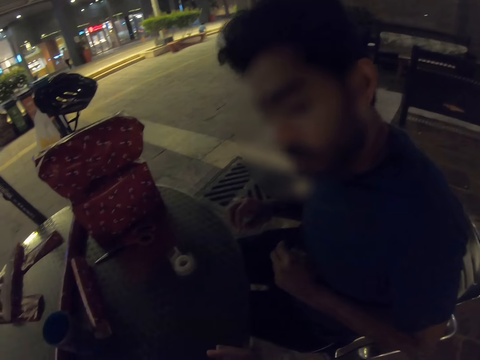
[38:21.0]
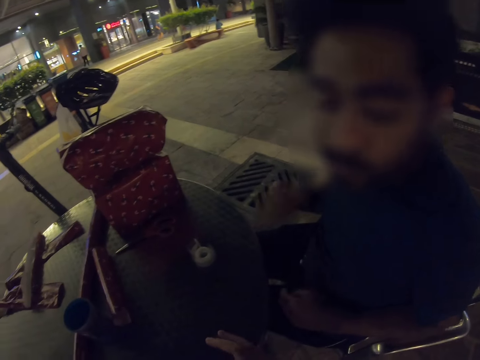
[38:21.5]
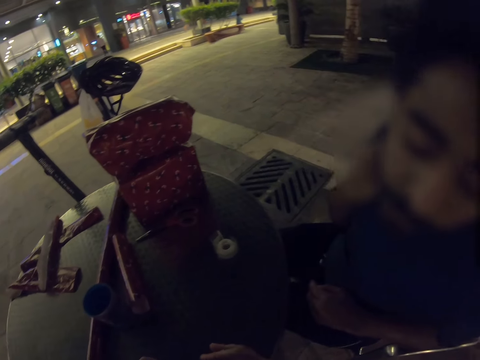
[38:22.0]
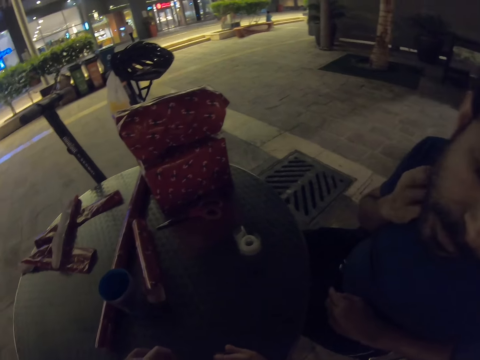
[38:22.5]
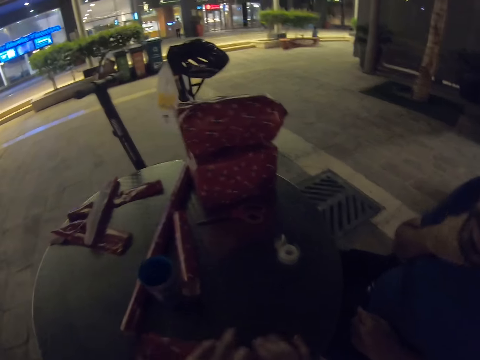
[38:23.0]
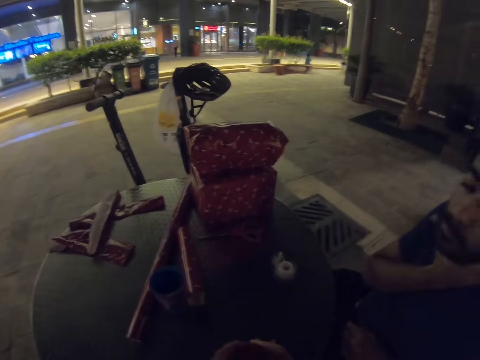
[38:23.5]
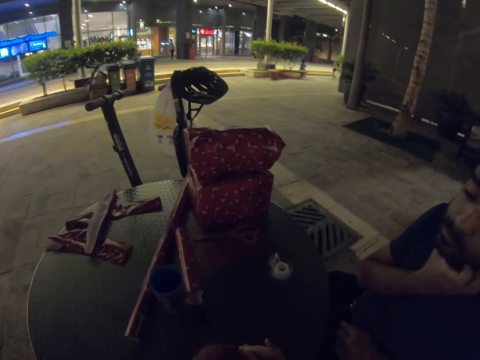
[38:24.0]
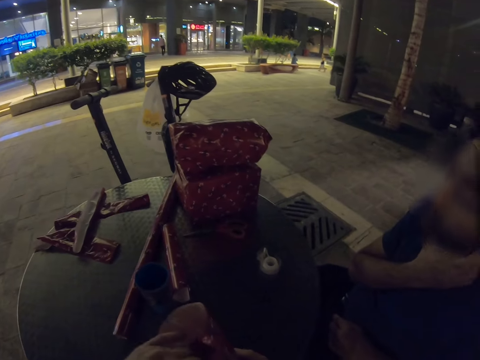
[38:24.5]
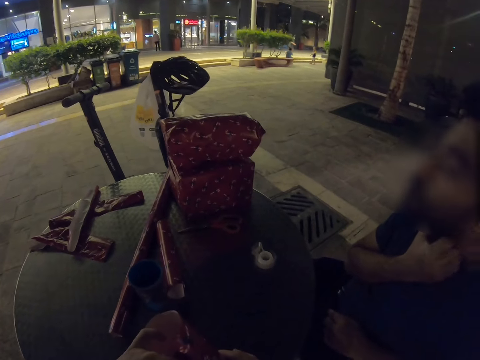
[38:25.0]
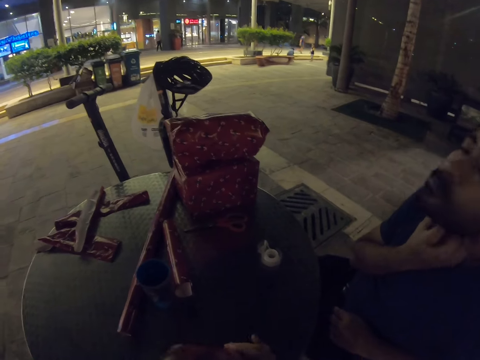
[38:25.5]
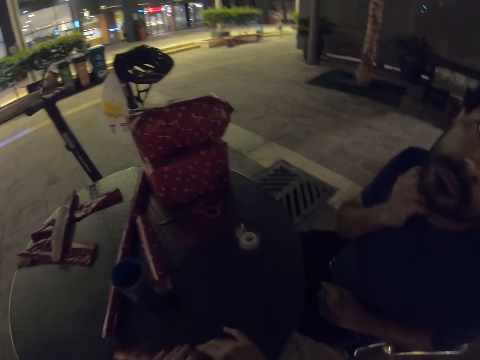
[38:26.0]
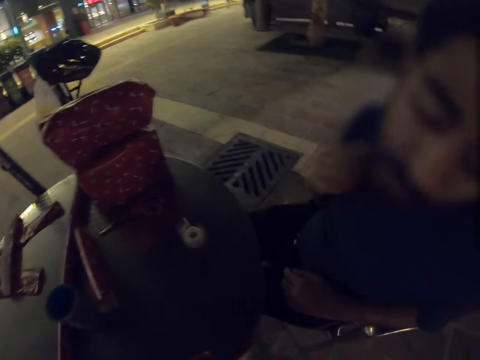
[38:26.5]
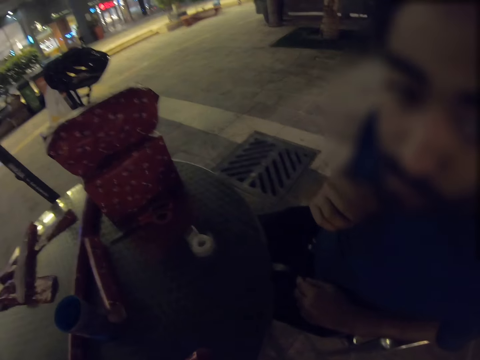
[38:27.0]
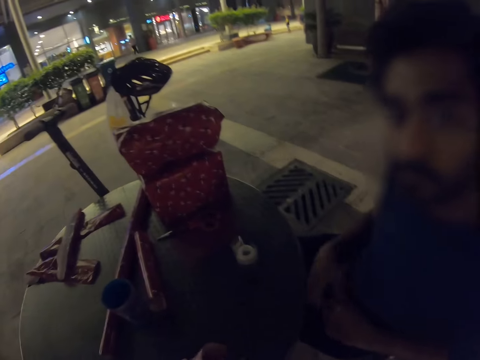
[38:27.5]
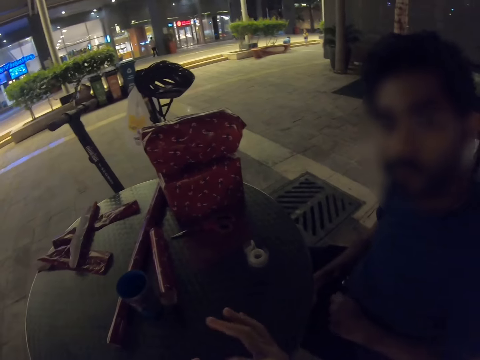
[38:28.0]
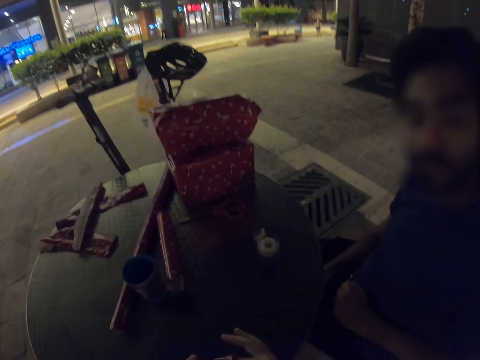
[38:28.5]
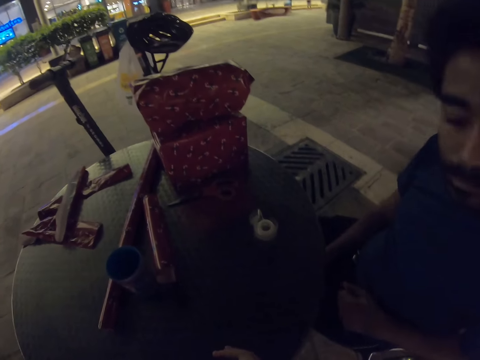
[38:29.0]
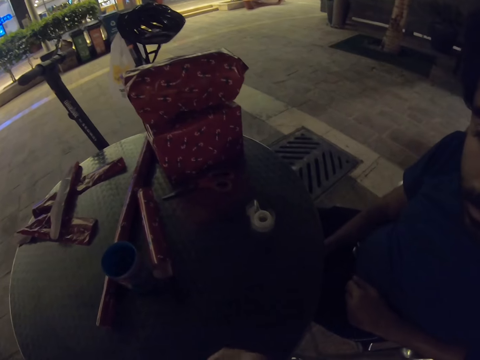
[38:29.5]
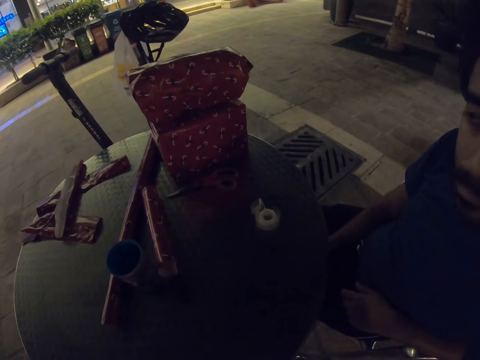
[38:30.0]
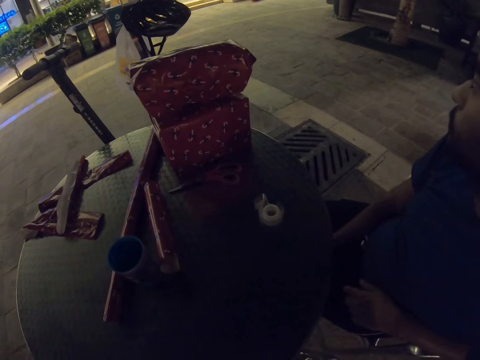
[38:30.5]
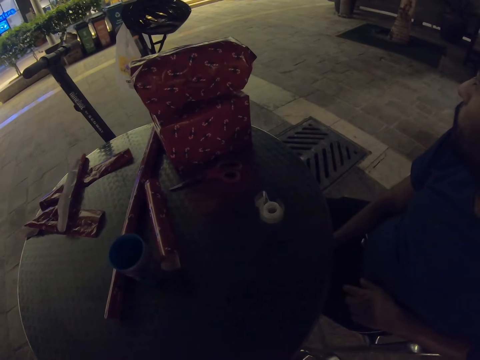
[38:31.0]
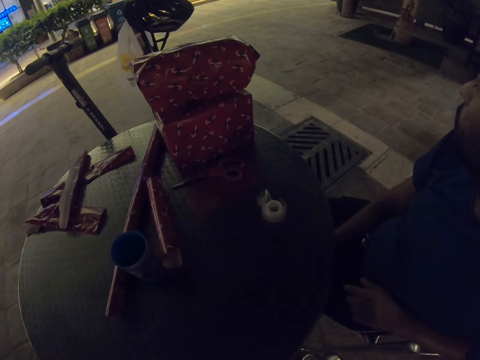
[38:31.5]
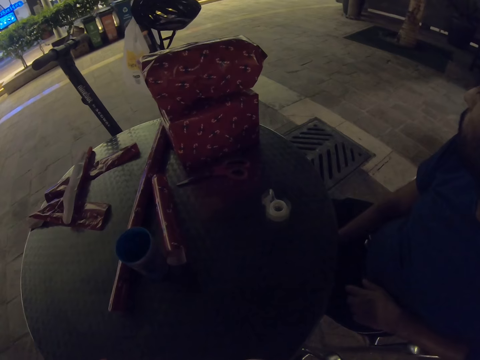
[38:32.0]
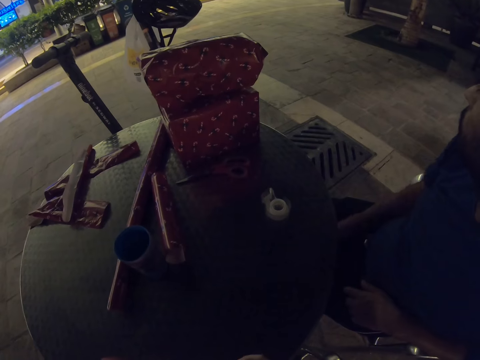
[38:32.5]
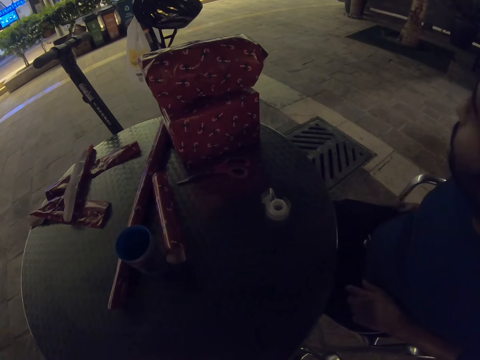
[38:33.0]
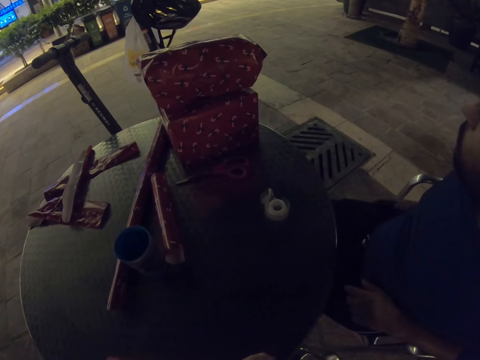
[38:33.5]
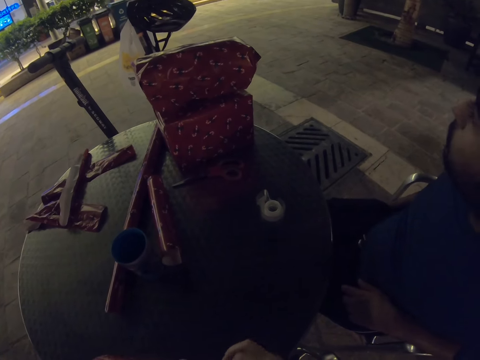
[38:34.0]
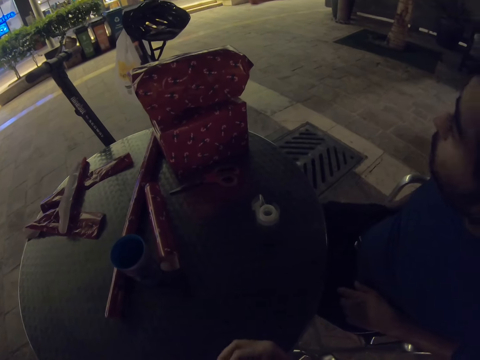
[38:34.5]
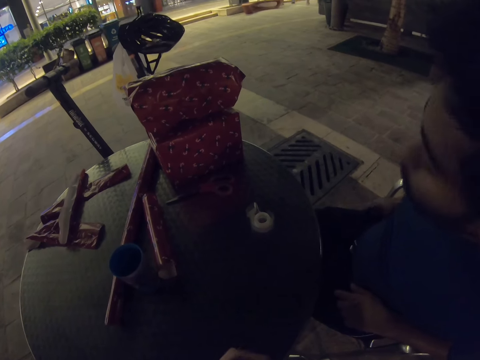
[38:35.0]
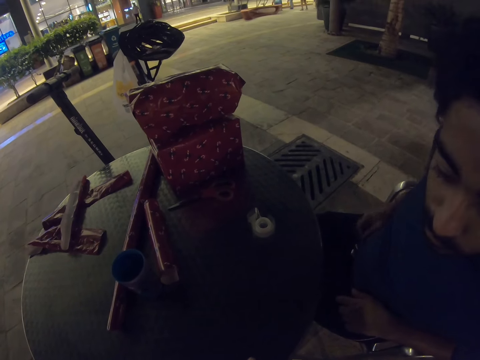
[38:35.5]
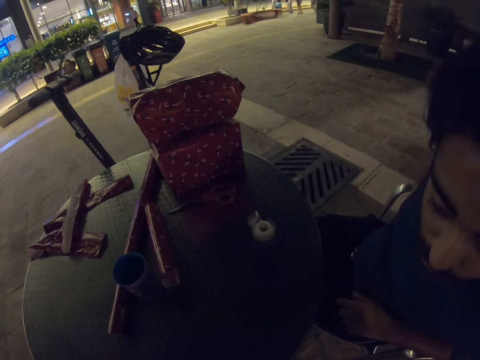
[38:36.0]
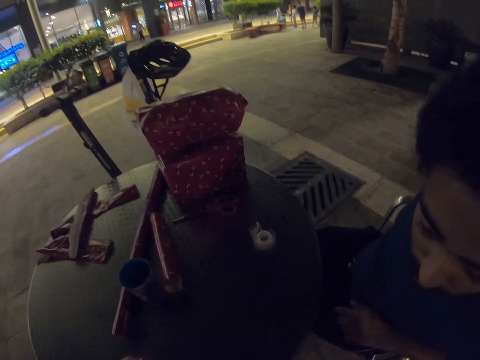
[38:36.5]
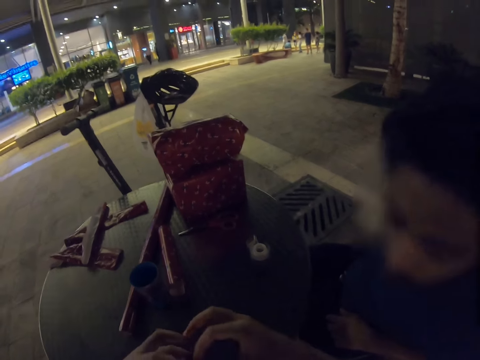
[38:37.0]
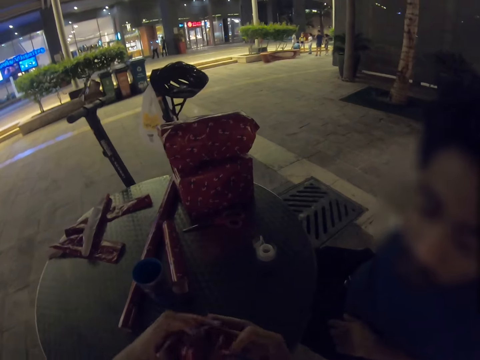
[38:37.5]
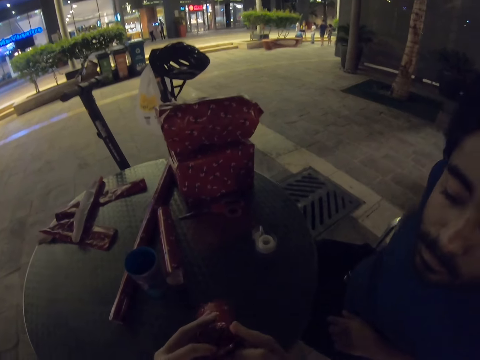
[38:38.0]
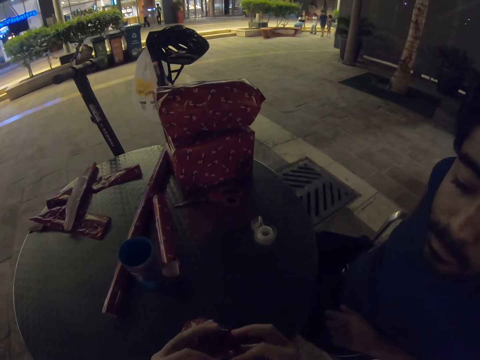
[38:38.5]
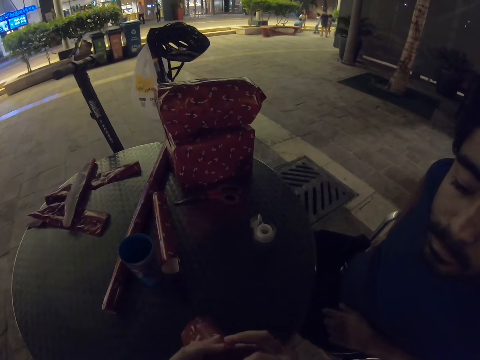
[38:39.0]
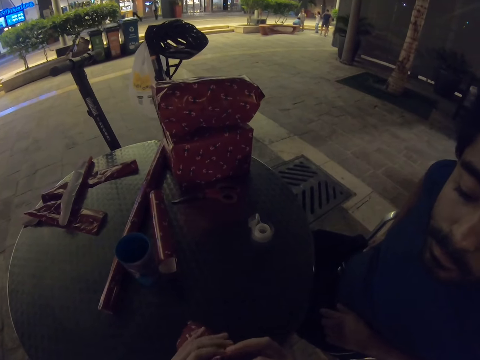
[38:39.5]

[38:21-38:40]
The camera wearer wraps the cup. A man scratches his neck or face. The camera wearer wraps the cup. The man puts his right hand in the pocket. He puts his right hand in the pocket again. The camera wearer wraps the cup.

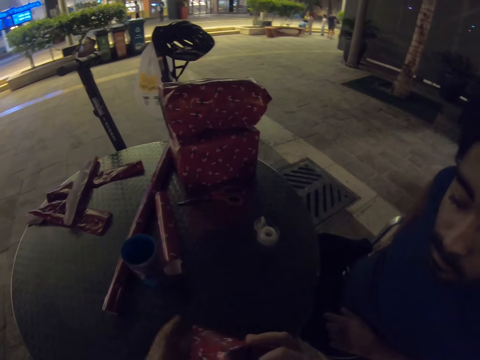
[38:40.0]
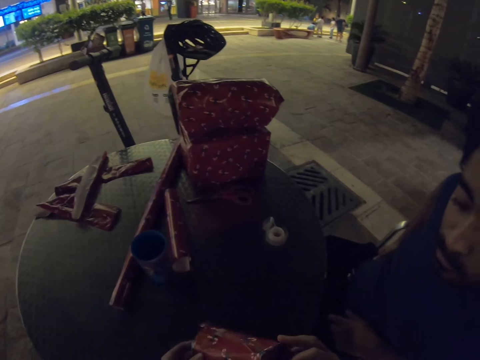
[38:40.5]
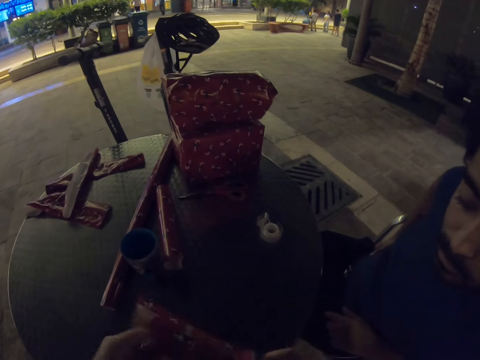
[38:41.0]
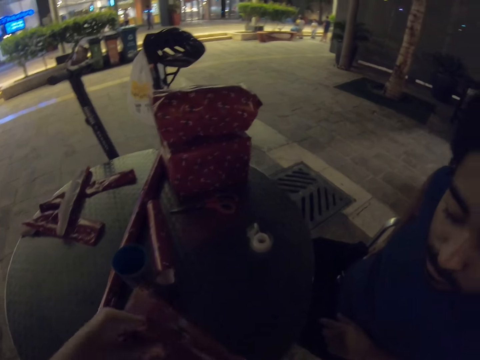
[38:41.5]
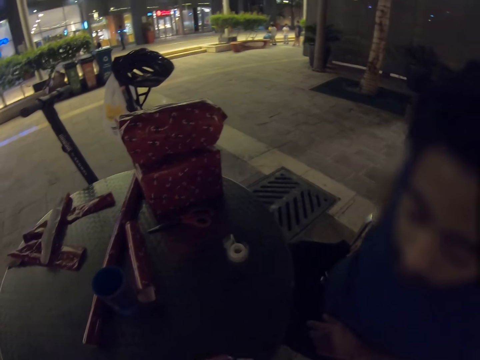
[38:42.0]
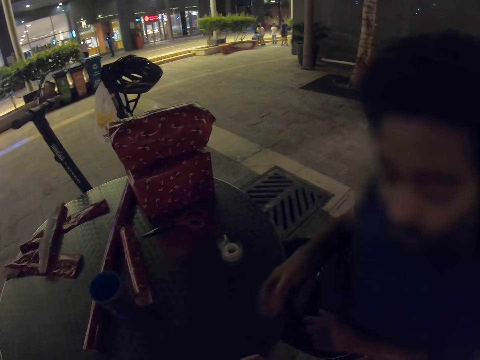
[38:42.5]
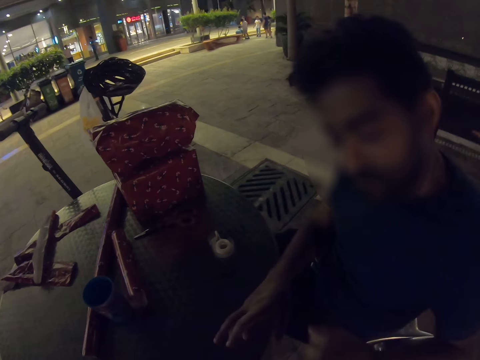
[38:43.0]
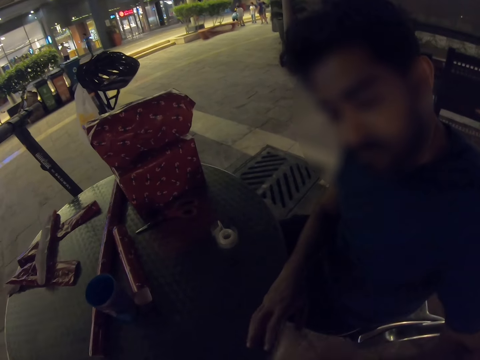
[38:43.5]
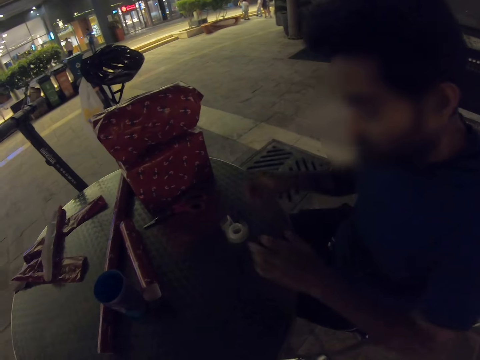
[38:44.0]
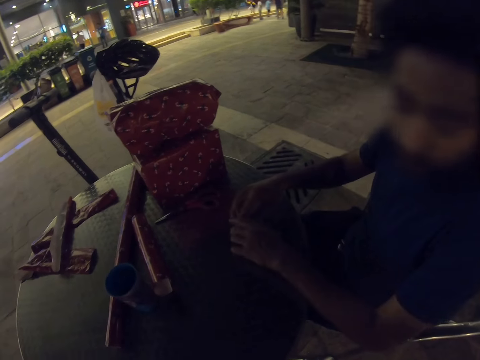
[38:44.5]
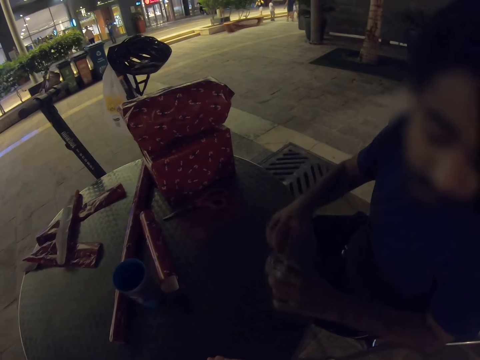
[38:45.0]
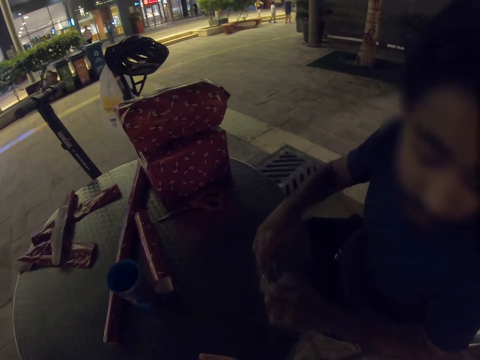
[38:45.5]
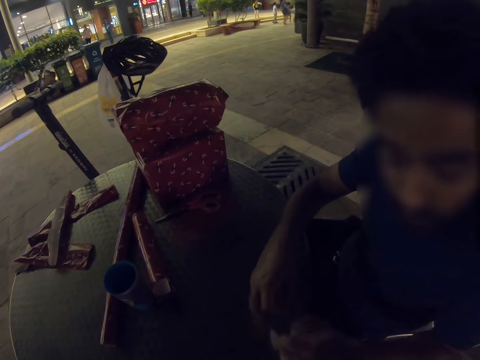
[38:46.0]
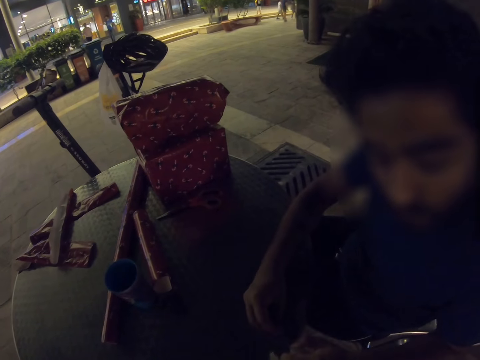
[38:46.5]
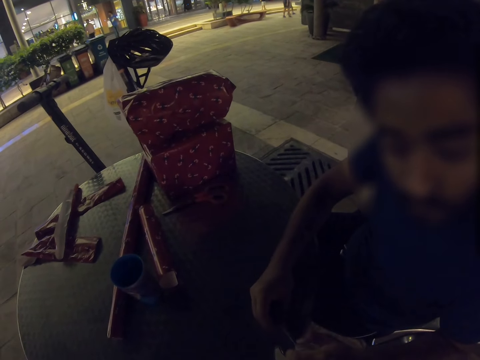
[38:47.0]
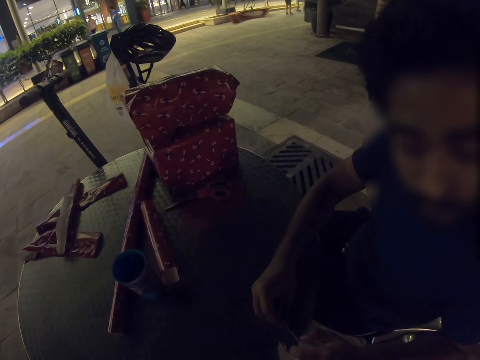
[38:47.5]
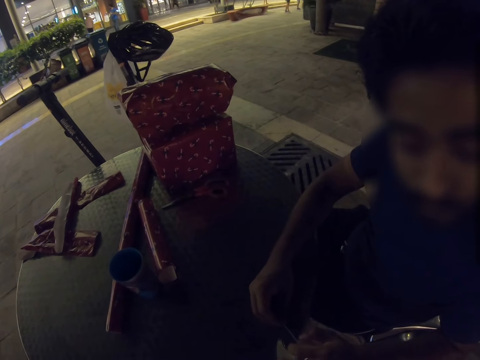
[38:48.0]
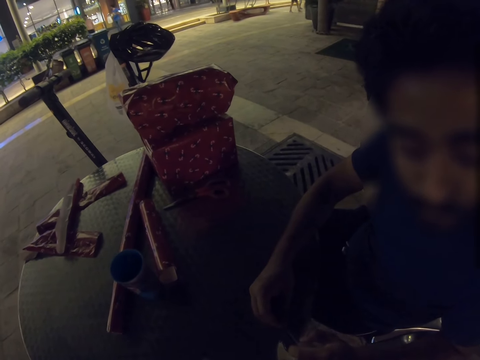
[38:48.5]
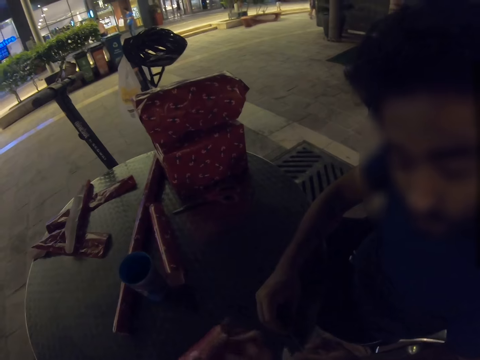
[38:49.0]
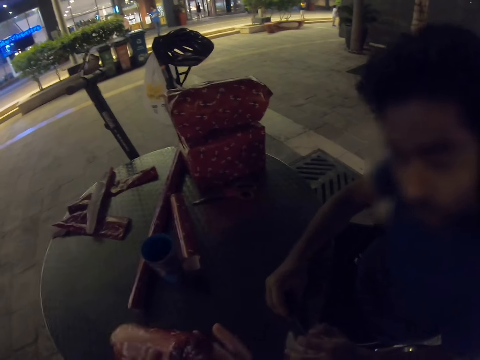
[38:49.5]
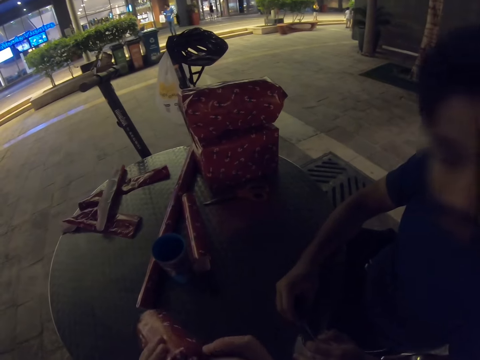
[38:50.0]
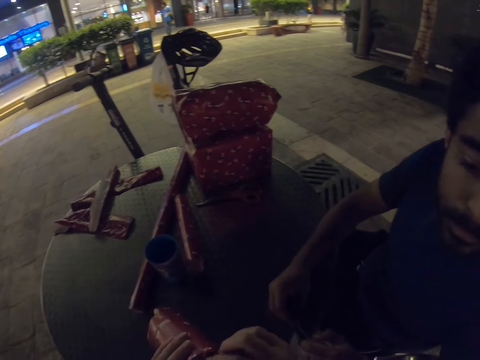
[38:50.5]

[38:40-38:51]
A man moves his hands. He takes the sellotape. He holds the sellotape. The camera wearer wraps the cup.
